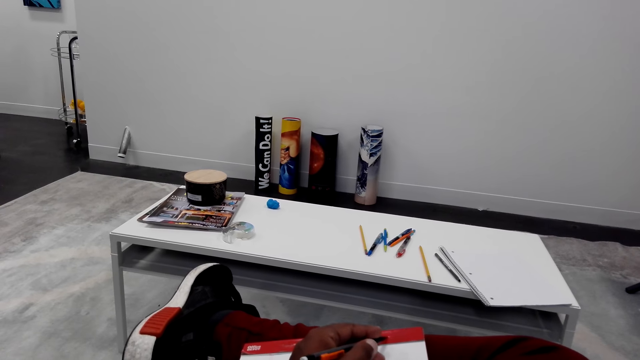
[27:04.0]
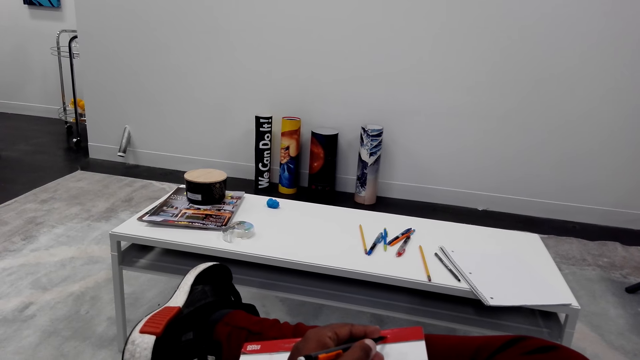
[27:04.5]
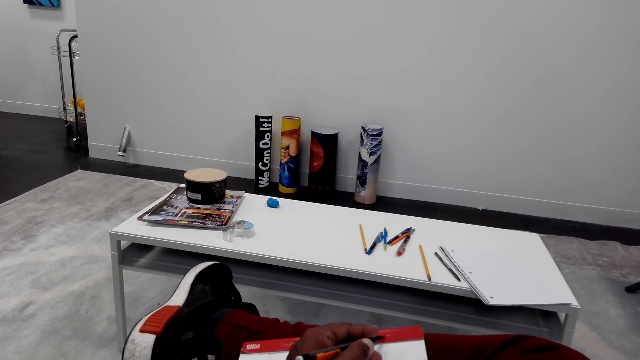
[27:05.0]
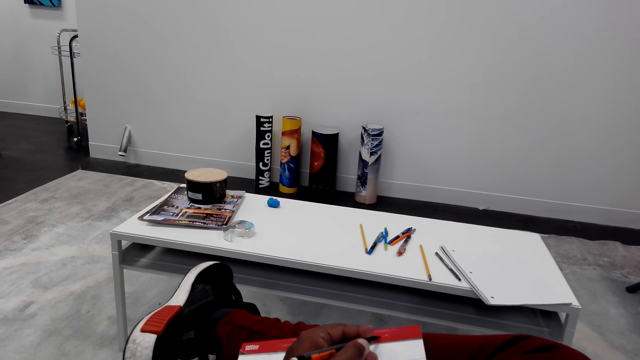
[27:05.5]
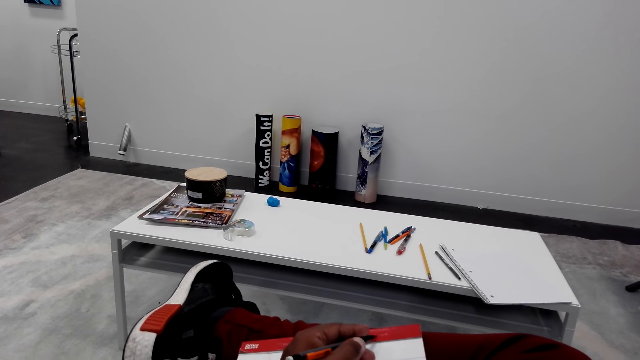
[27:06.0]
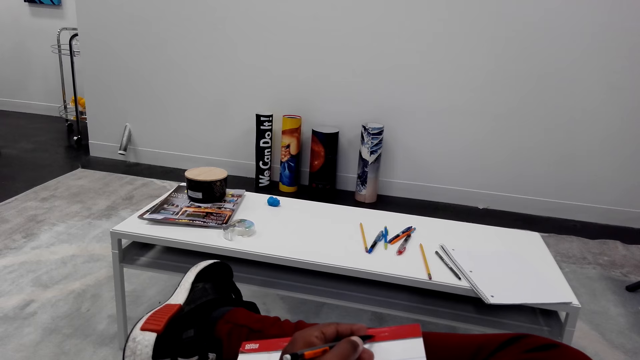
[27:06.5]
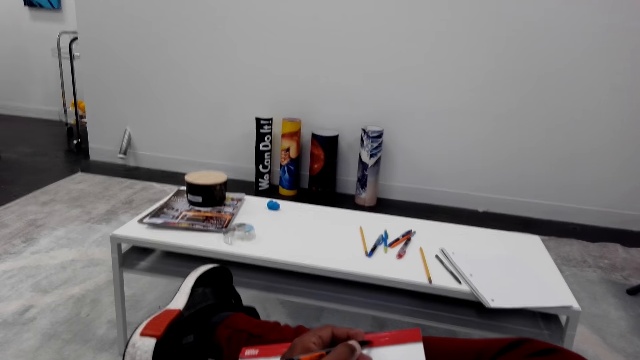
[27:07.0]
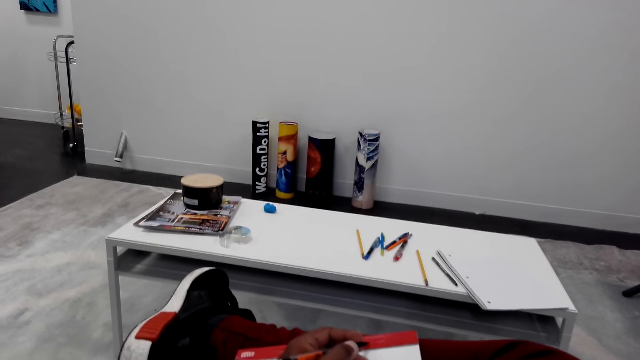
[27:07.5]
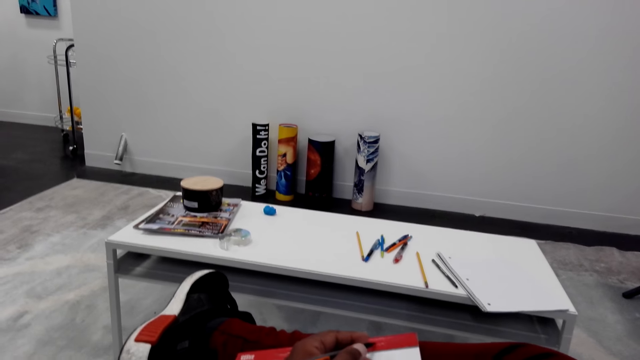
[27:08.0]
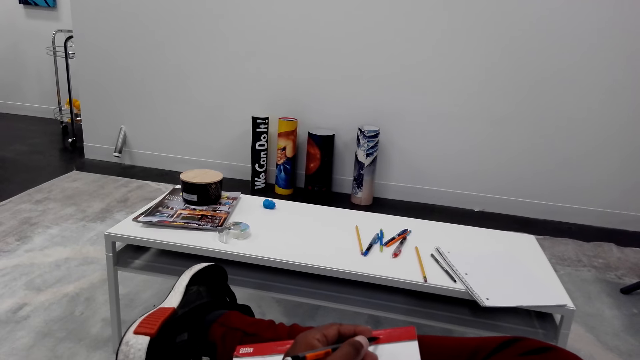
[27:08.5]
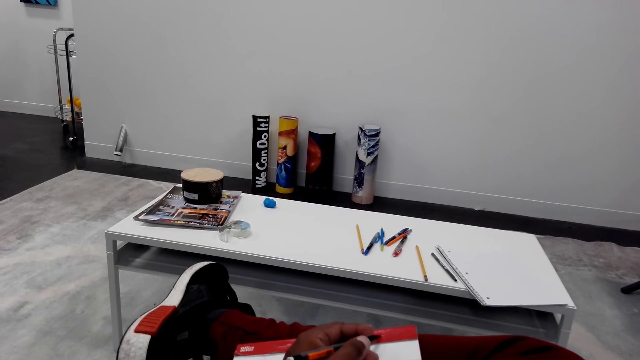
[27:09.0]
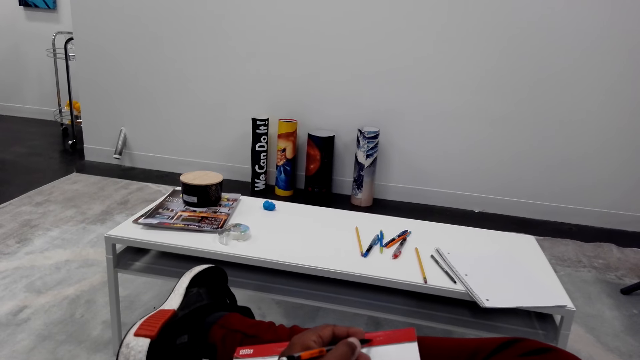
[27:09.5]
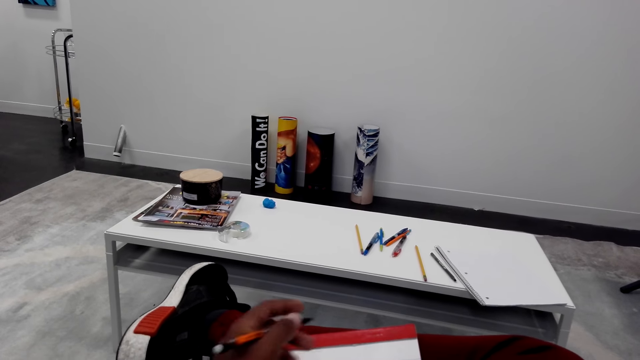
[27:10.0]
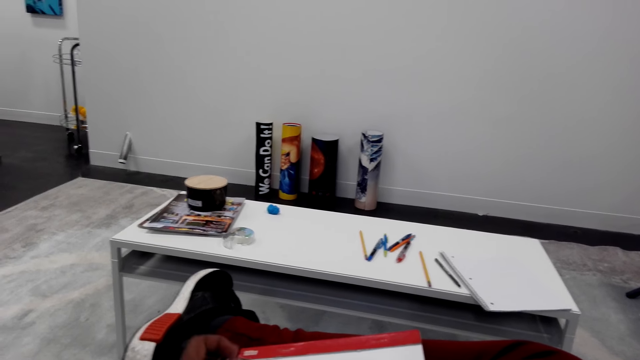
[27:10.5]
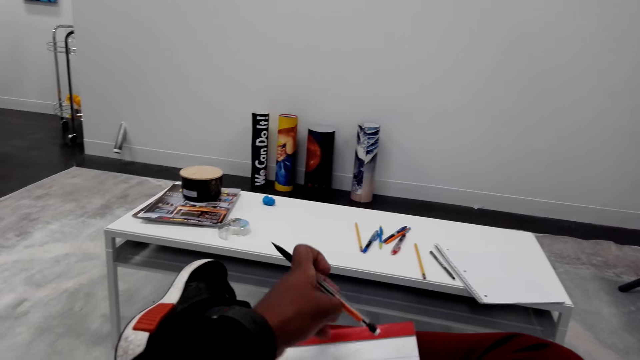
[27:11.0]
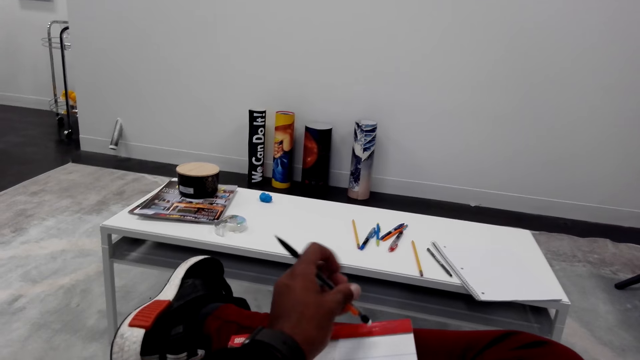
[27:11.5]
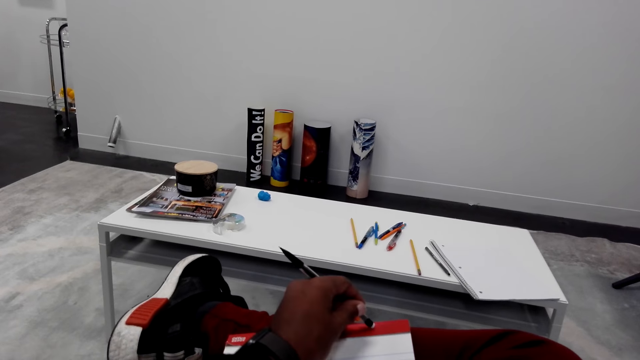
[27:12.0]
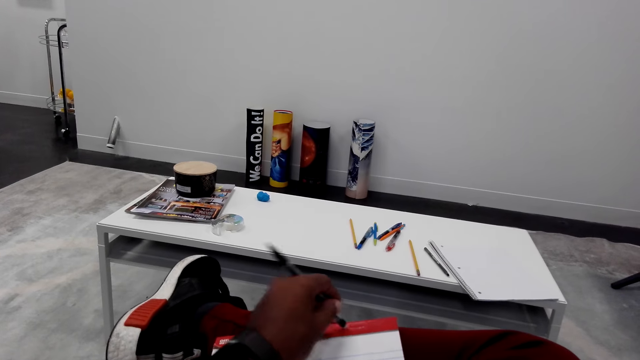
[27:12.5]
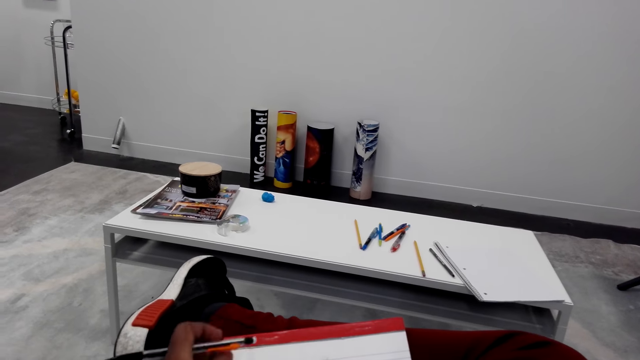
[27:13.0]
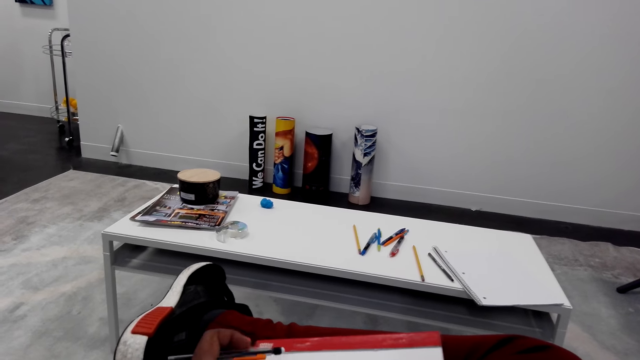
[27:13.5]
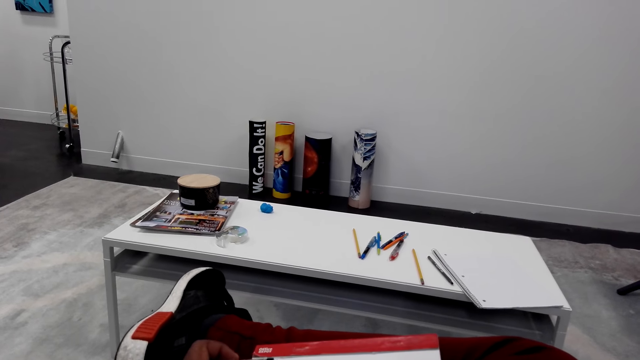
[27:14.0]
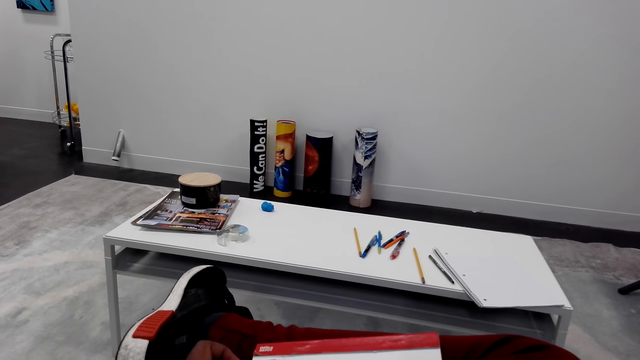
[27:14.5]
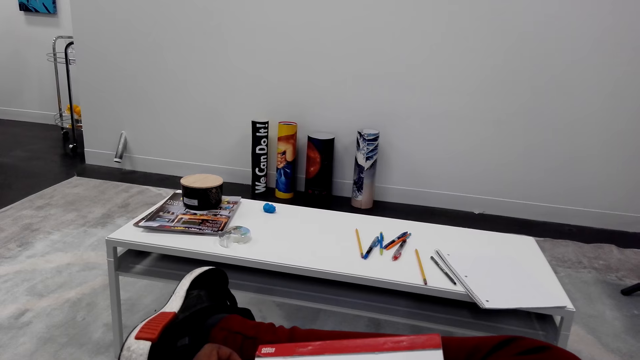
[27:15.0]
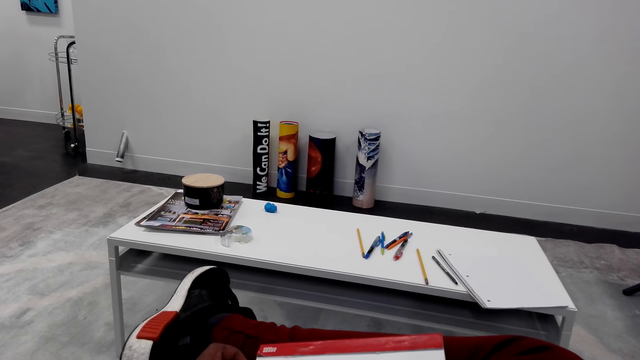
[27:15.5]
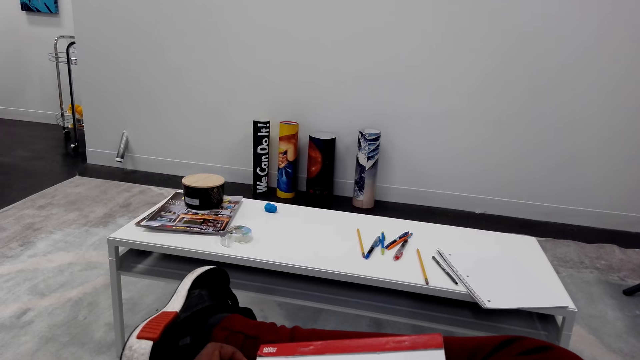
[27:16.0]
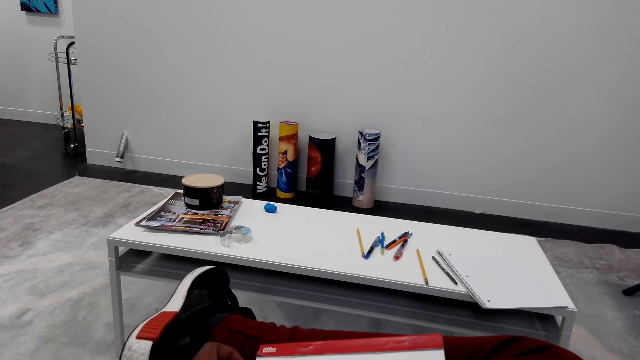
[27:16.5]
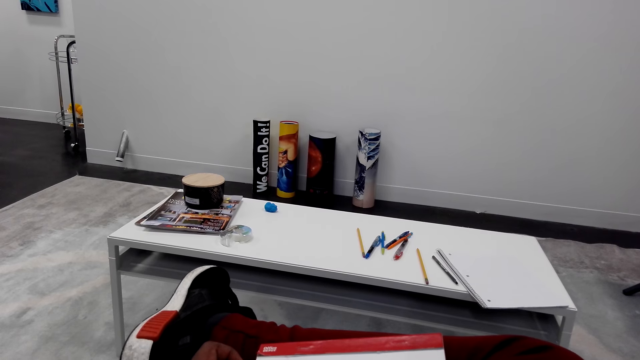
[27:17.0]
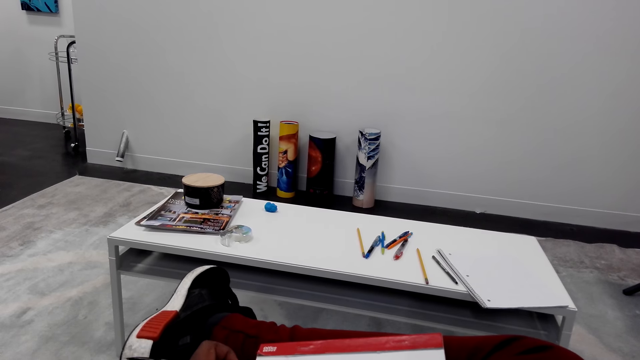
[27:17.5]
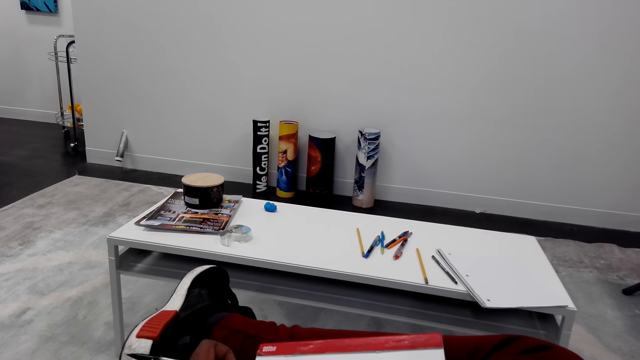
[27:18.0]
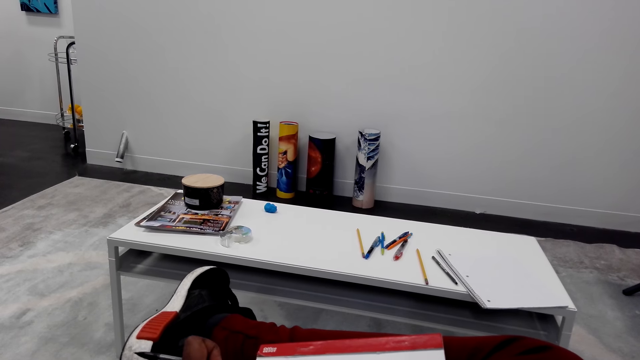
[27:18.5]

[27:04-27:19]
The camera wearer rubs the book. They hold the pencil. They look at the table.

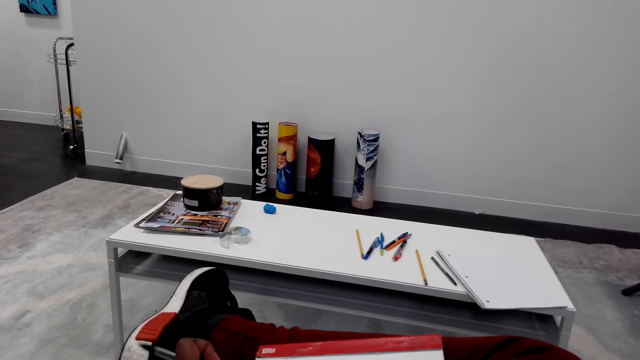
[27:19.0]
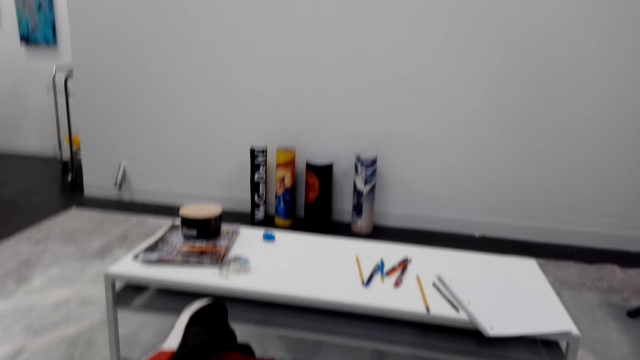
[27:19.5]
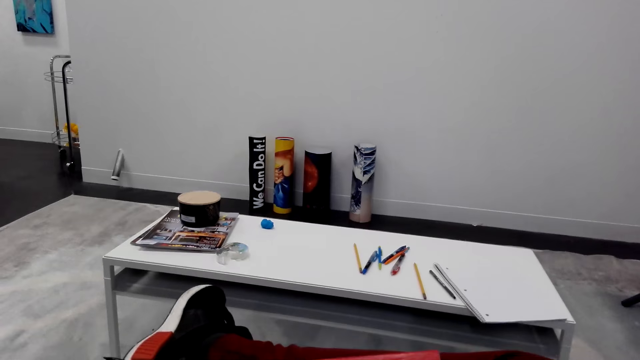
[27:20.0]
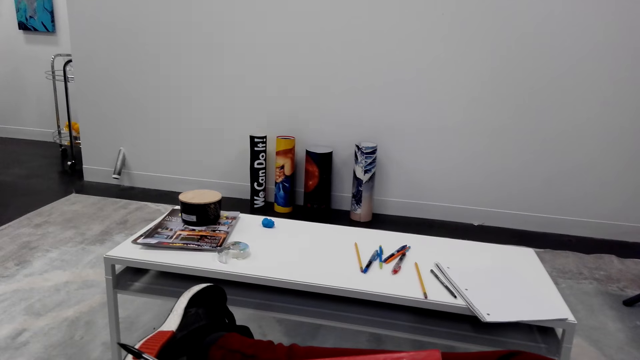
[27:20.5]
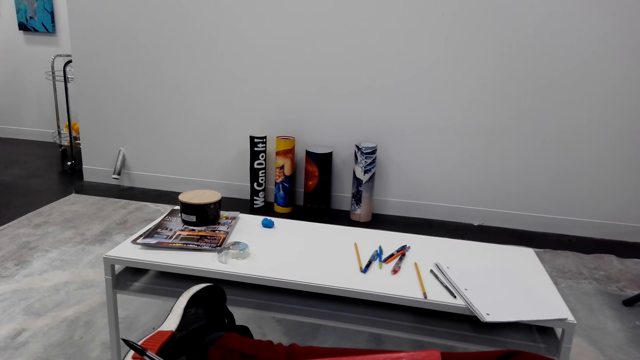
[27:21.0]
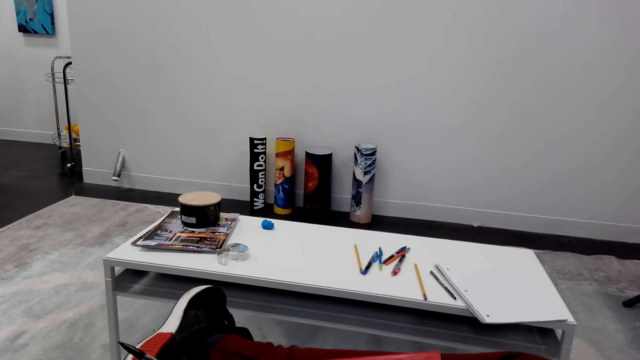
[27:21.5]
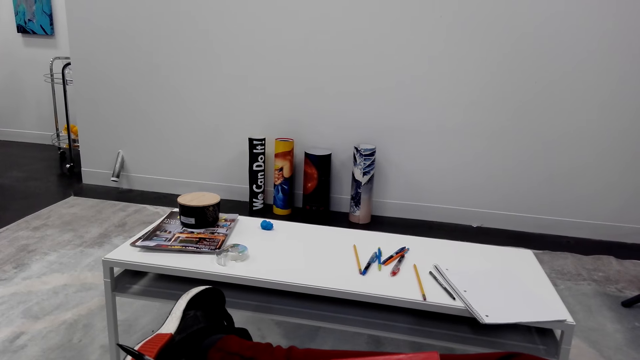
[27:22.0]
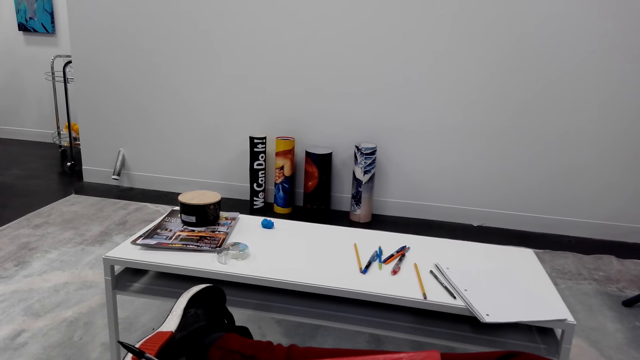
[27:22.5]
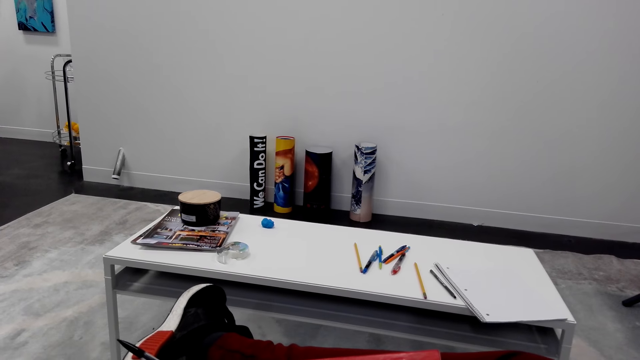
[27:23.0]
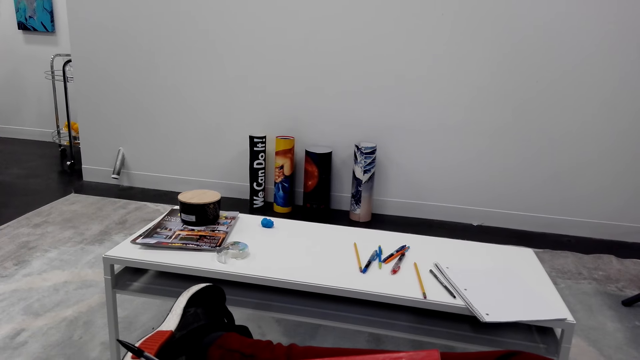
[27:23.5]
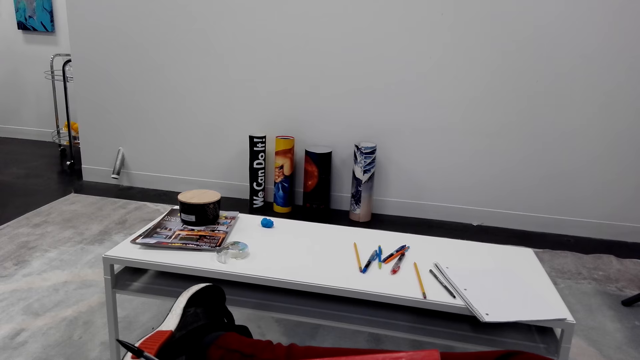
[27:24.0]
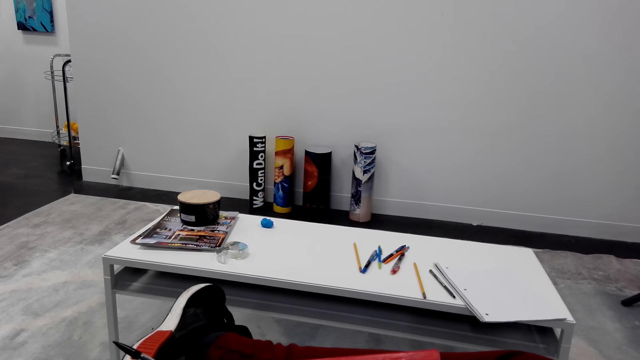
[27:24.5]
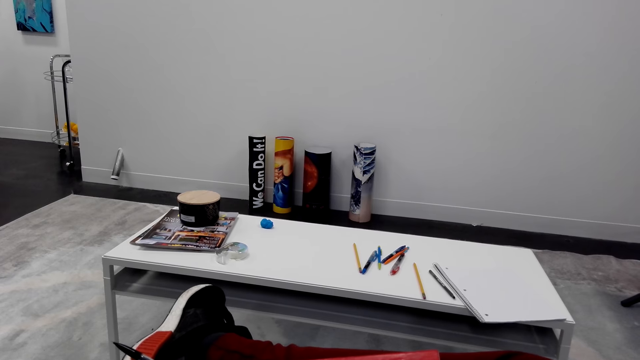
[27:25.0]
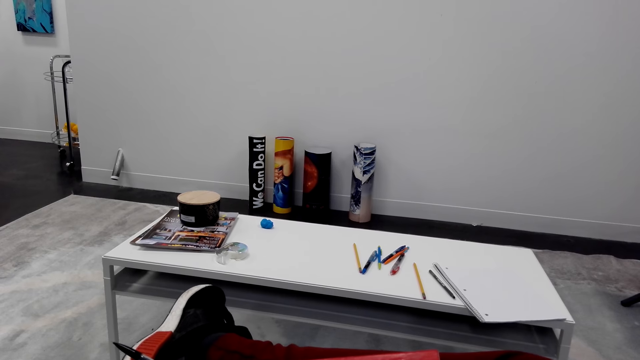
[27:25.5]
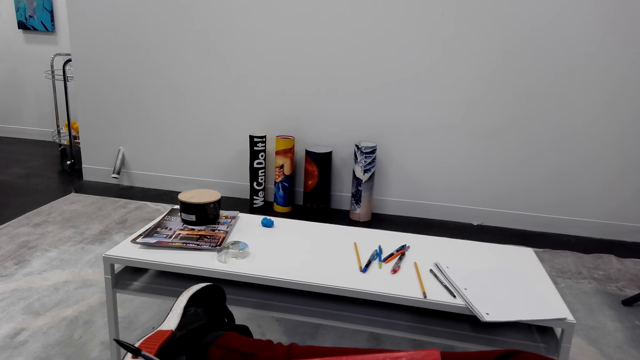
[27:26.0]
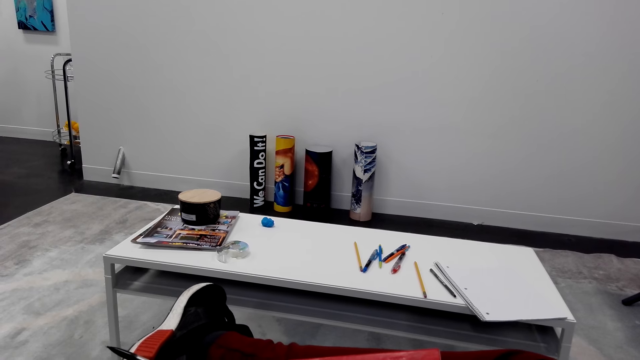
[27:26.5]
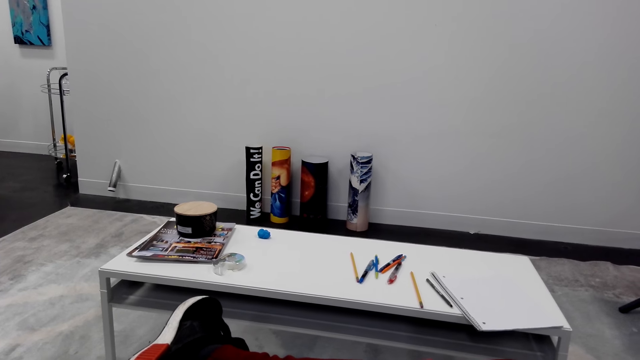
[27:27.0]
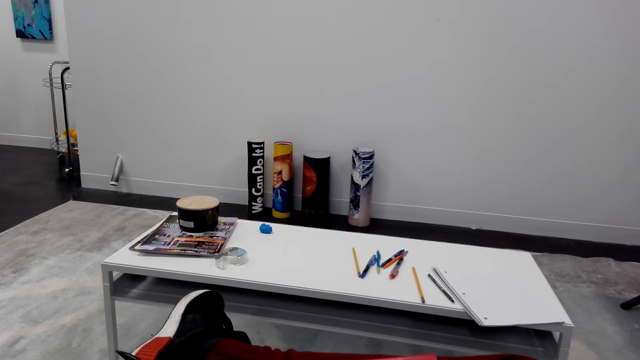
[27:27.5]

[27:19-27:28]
The camera wearer talks.
